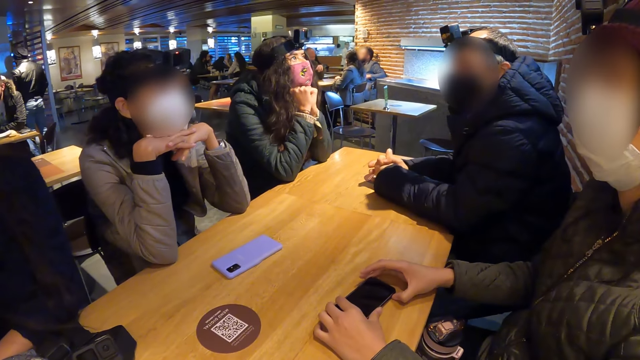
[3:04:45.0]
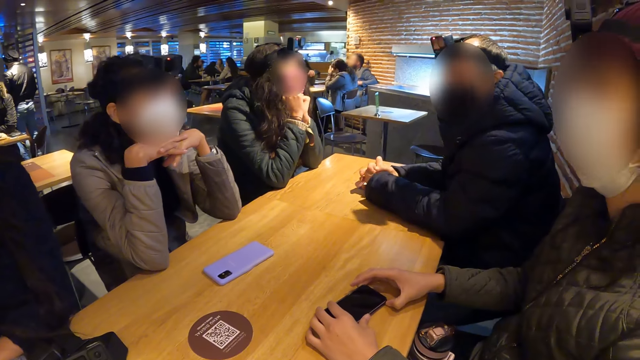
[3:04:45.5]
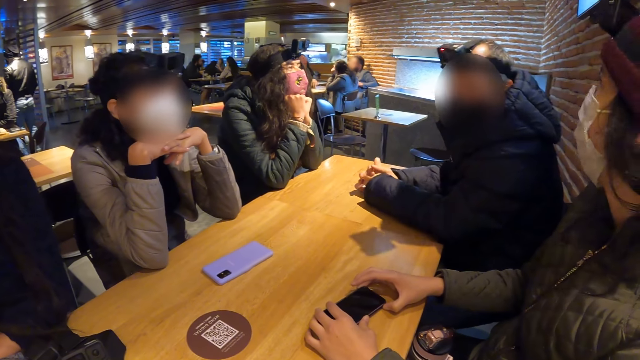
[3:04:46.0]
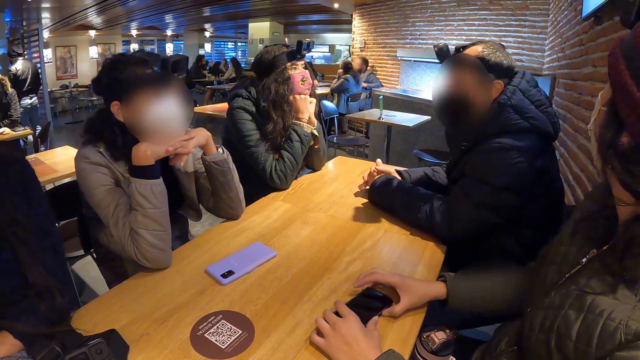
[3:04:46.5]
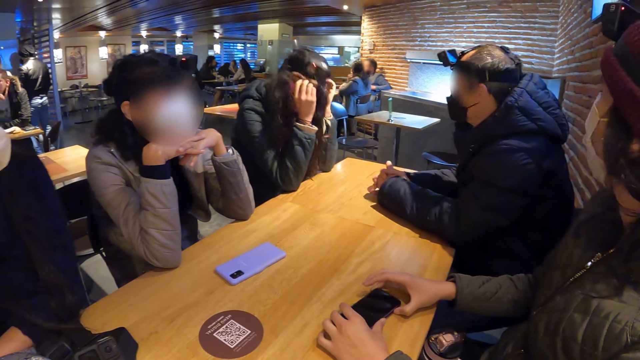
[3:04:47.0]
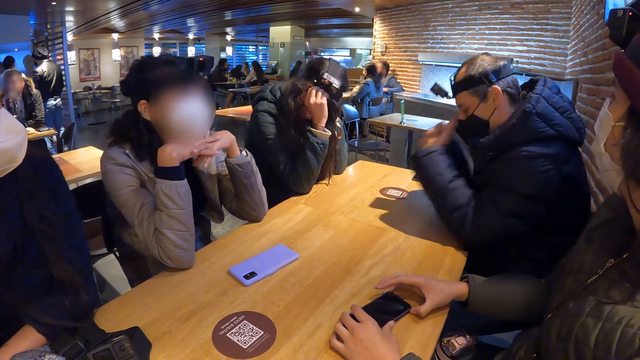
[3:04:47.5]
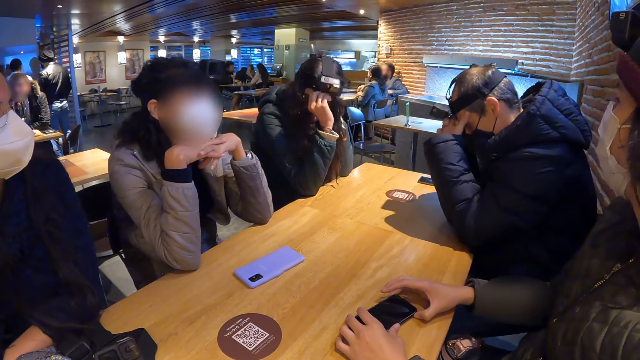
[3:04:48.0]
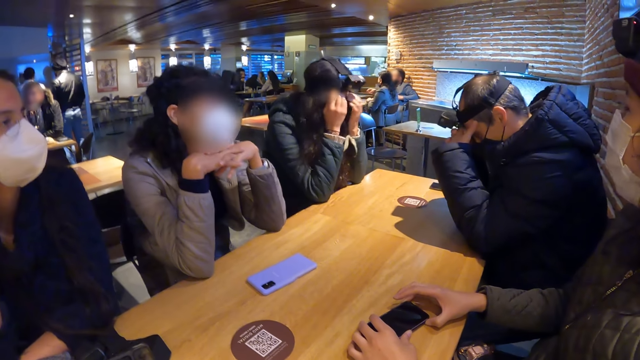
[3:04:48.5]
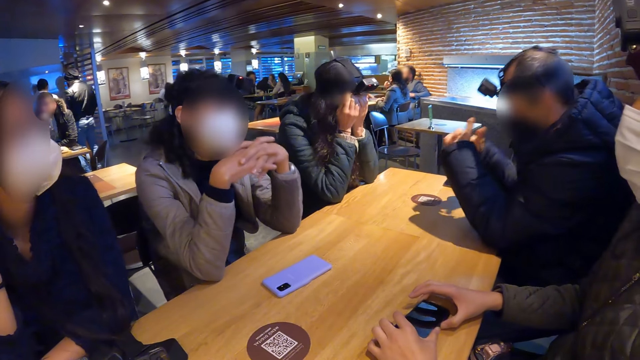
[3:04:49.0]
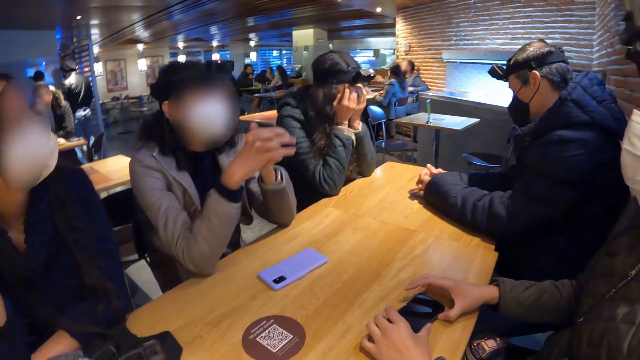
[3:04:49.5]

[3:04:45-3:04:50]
A woman adjusts a camera on her head with both hands. A man places both hands on his head.

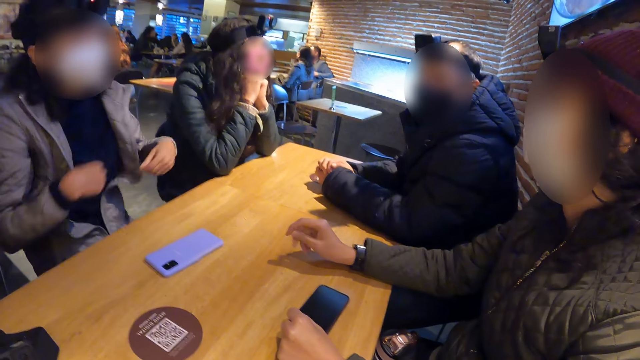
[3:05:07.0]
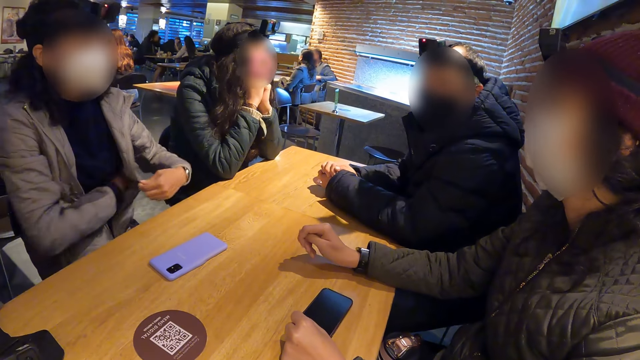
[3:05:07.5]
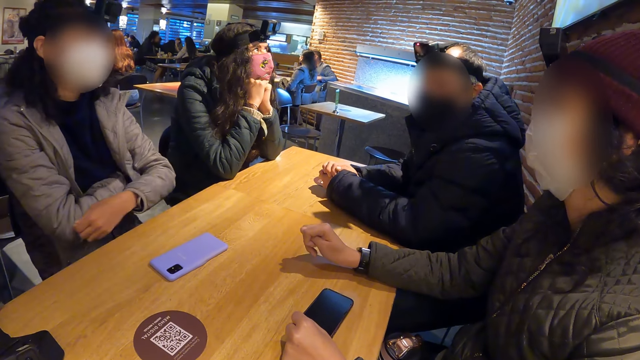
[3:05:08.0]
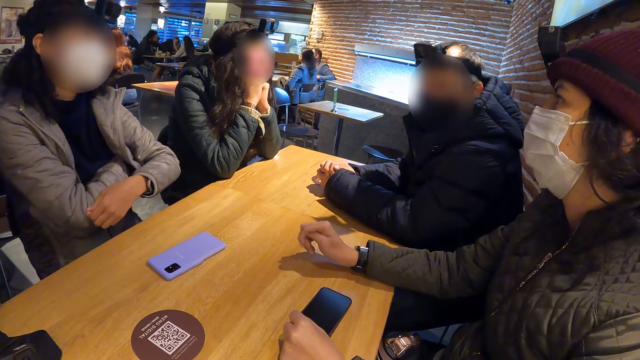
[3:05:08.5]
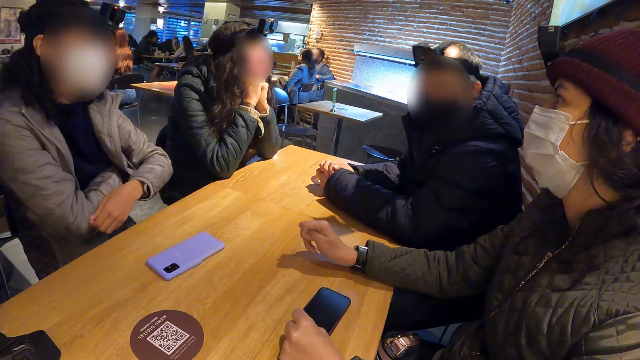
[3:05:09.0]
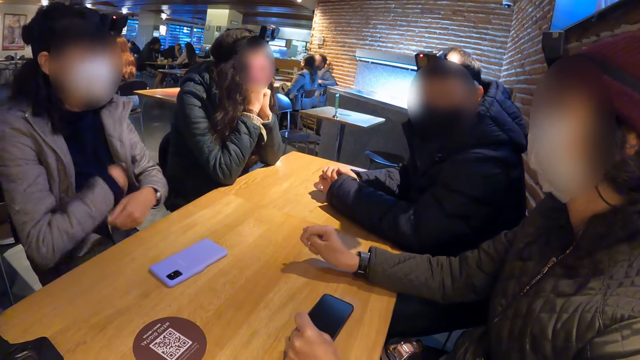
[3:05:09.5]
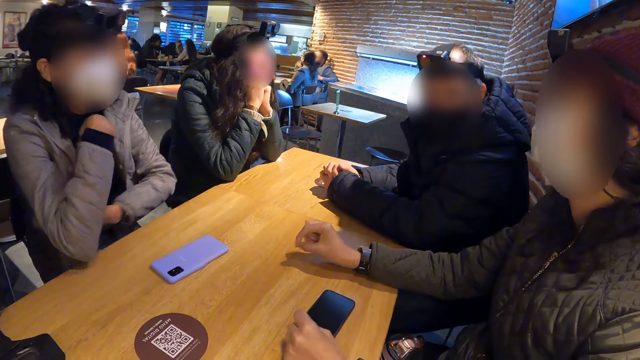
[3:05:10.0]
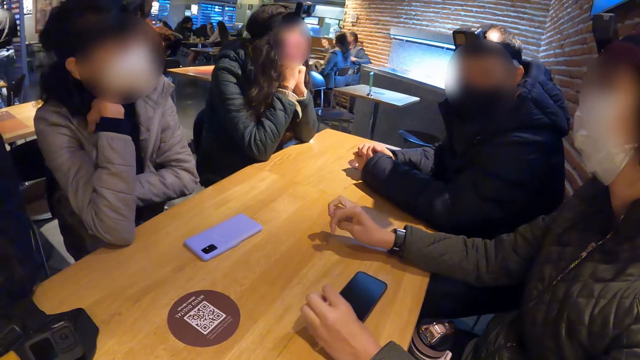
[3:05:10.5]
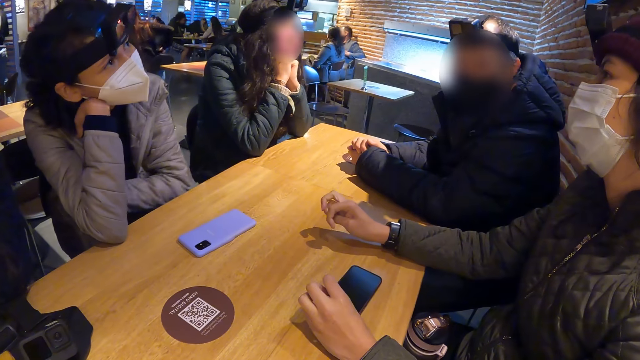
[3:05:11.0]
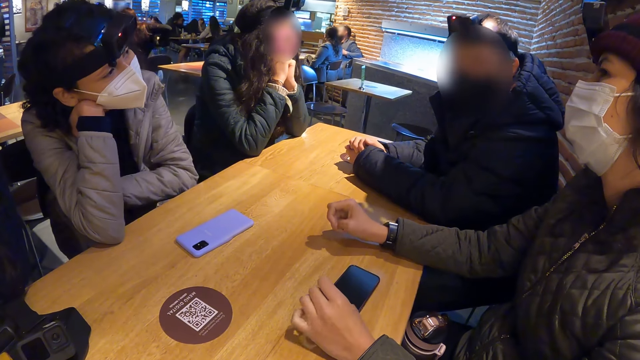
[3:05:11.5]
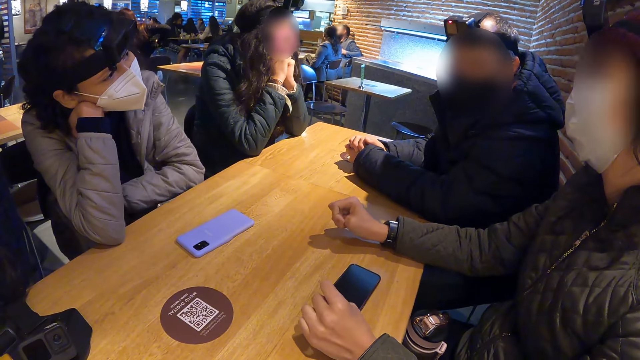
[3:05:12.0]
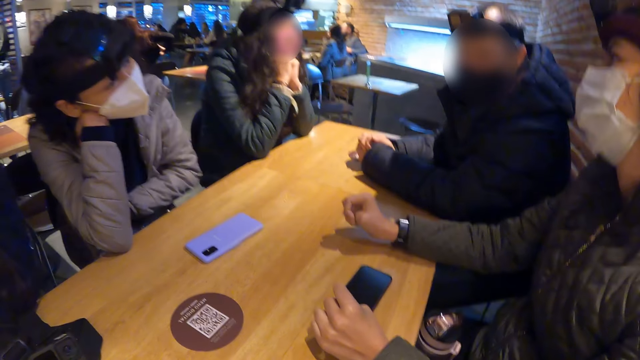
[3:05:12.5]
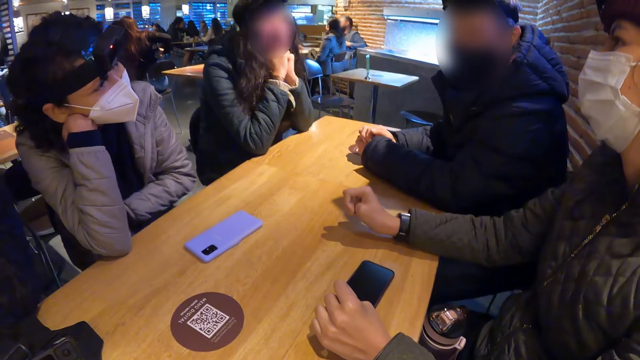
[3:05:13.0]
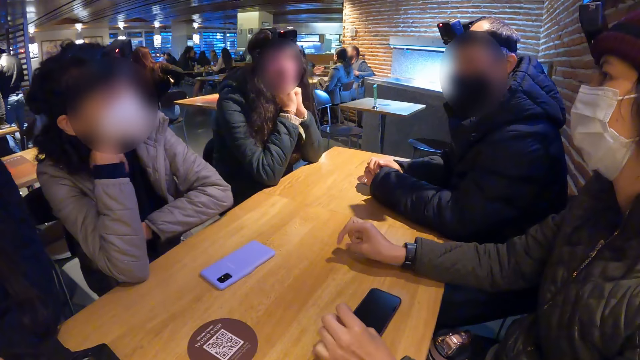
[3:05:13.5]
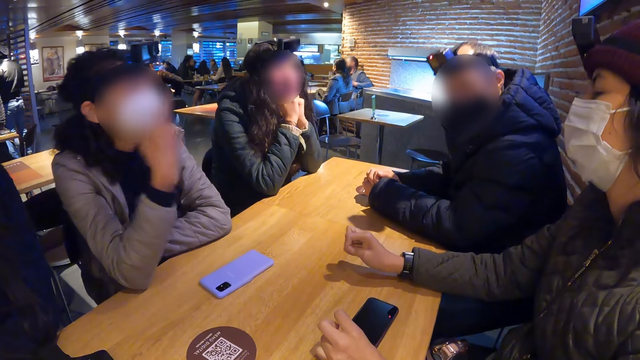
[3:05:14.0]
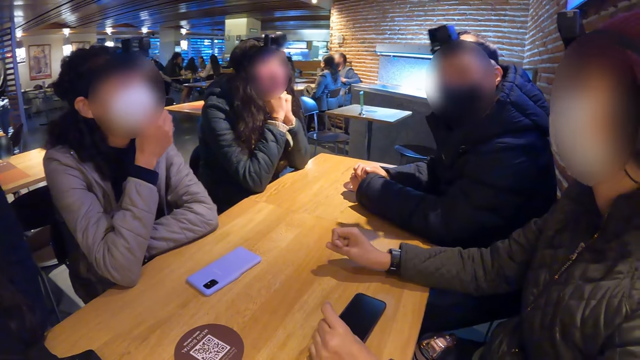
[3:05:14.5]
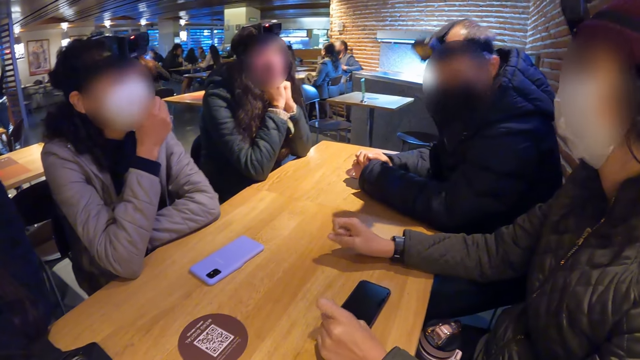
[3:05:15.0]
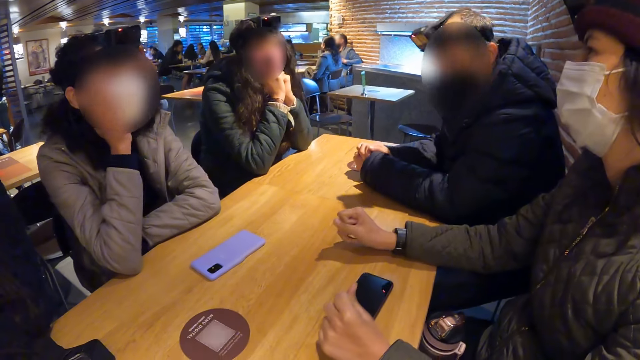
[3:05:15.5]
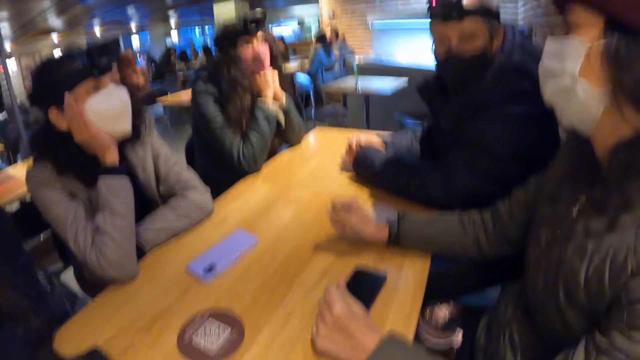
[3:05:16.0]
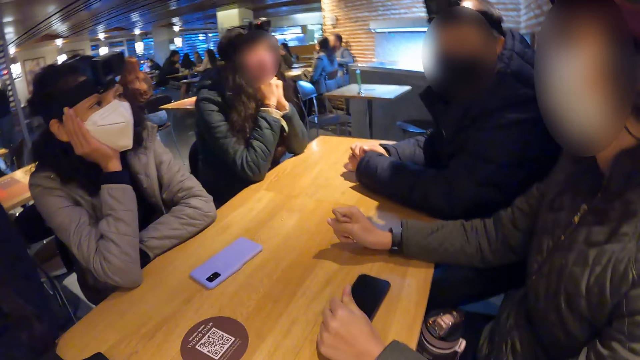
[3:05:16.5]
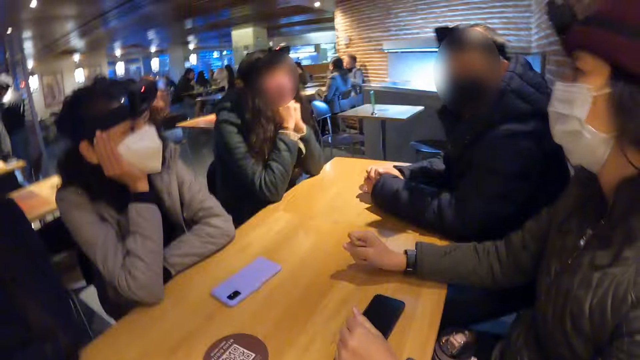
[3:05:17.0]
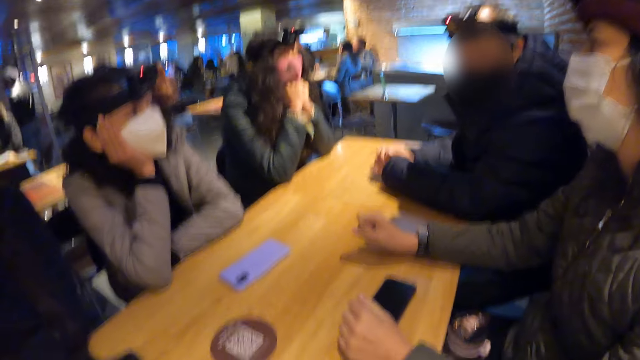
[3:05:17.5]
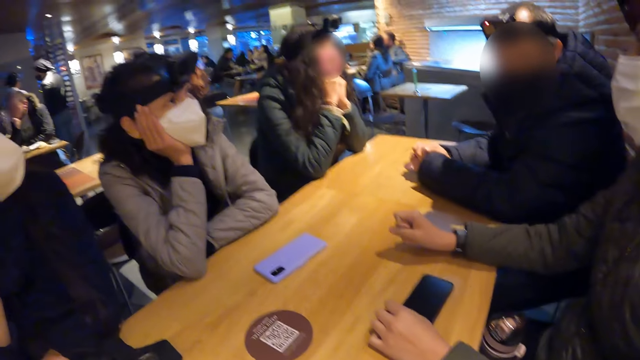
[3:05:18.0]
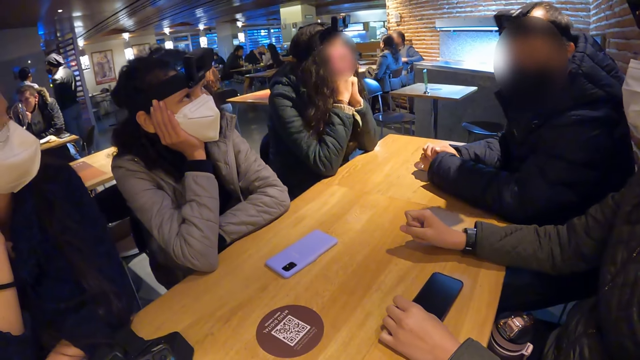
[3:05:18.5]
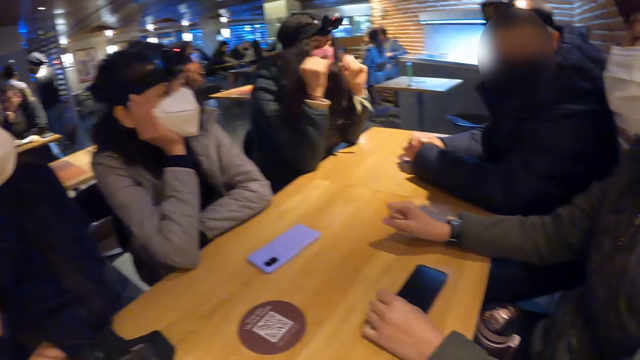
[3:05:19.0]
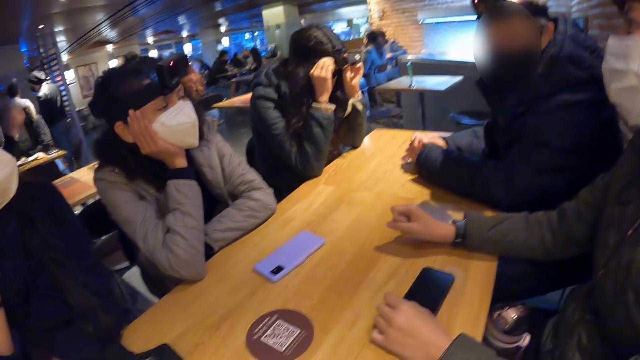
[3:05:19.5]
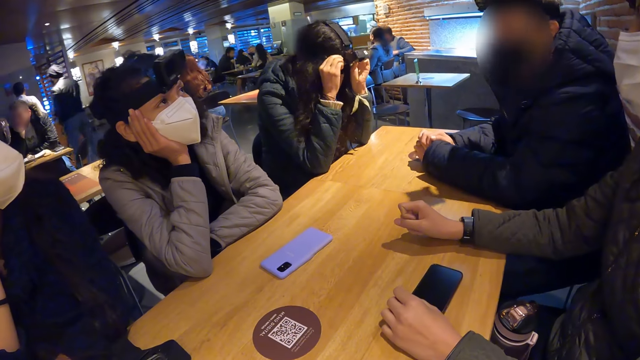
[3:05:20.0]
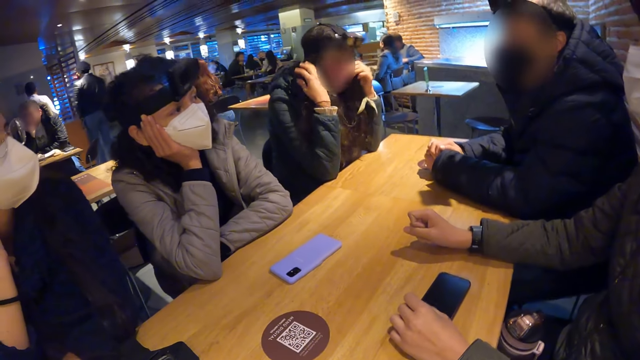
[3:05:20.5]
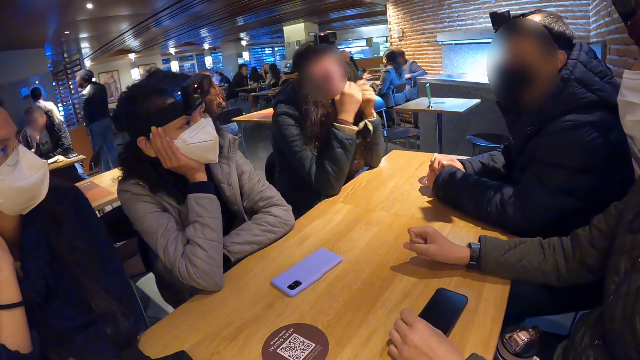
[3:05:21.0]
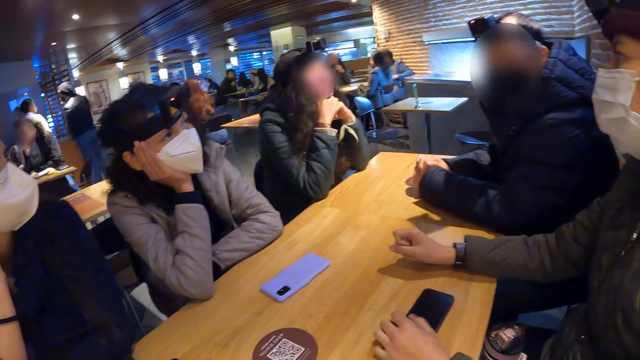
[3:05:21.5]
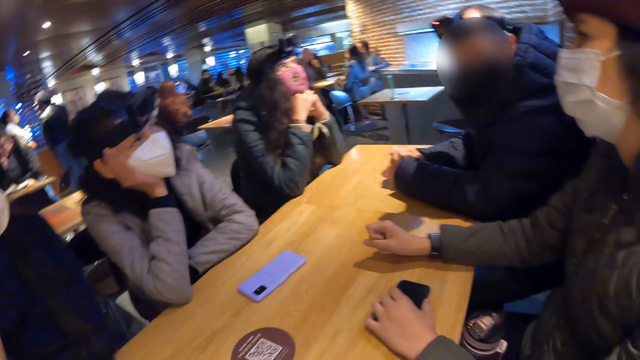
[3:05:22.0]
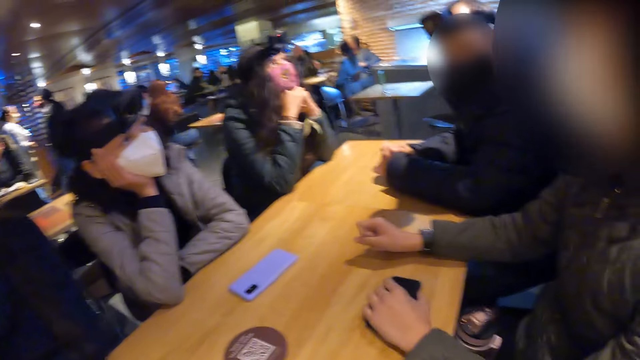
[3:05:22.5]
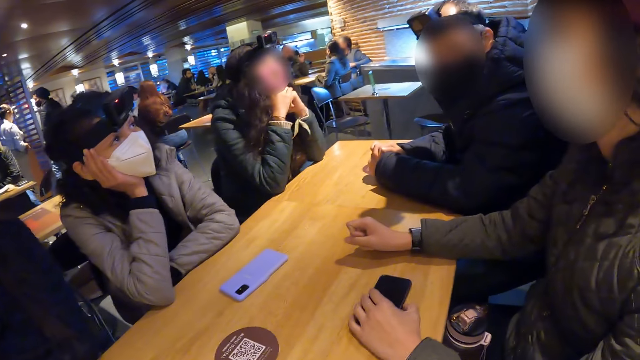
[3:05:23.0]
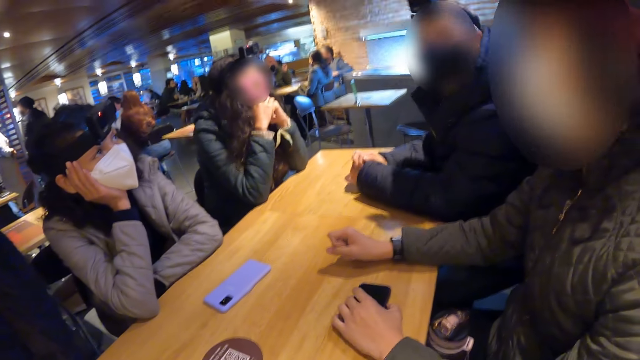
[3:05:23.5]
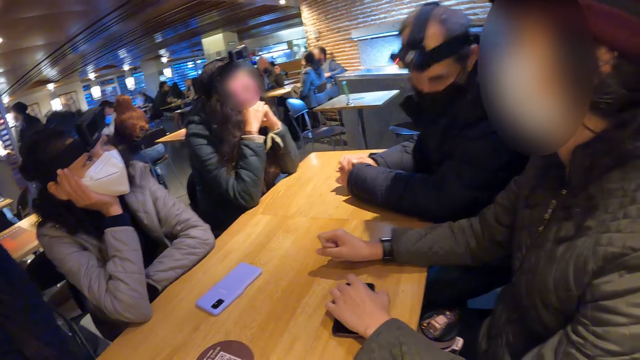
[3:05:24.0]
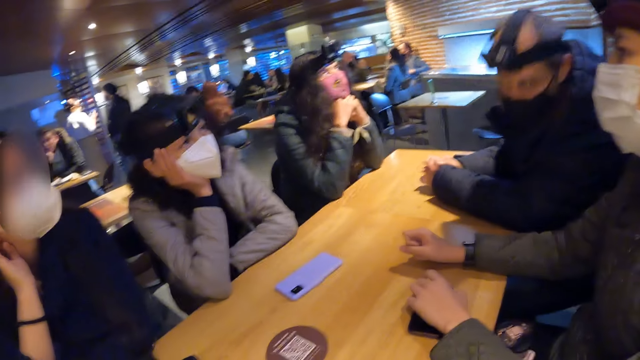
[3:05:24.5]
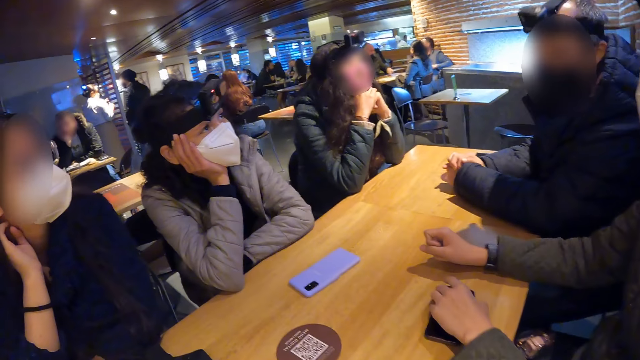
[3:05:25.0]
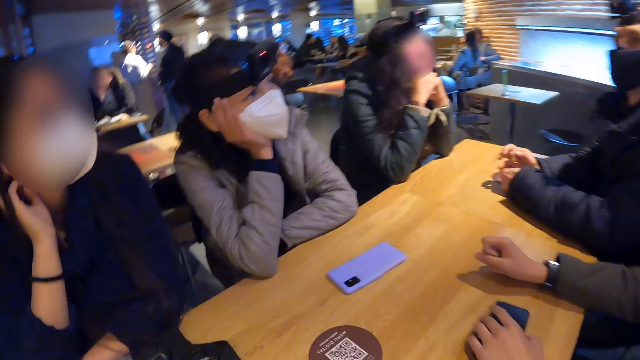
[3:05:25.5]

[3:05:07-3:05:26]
A person moves hands. A woman touches the phone on the table with her left hand.
